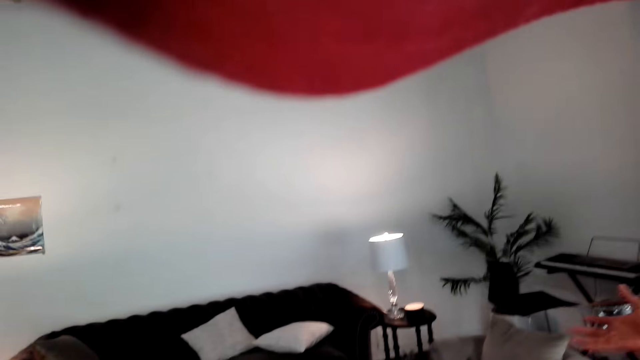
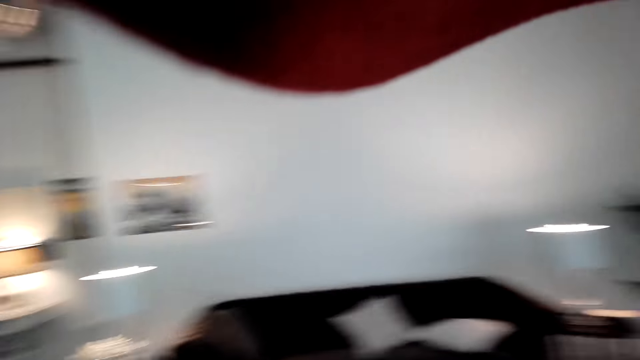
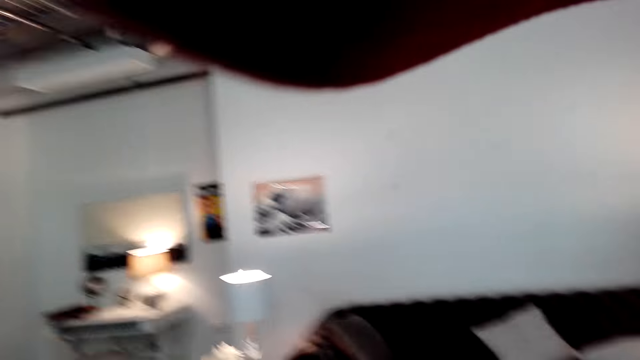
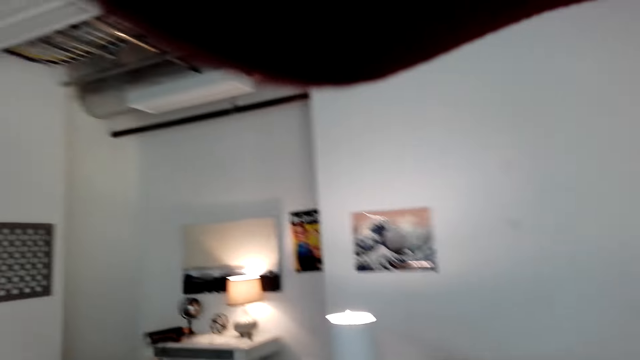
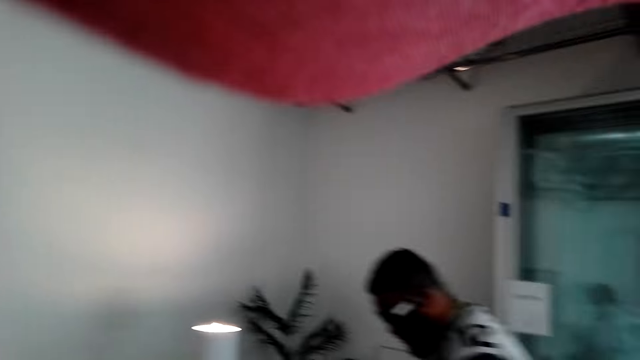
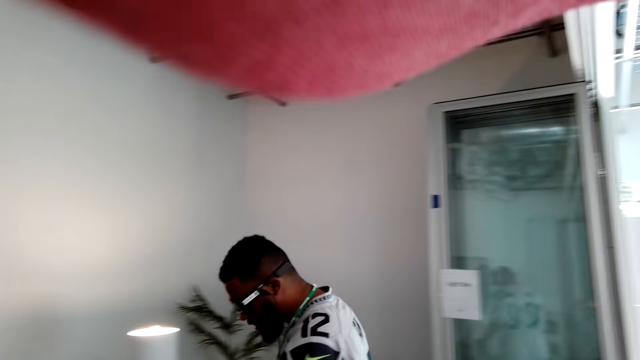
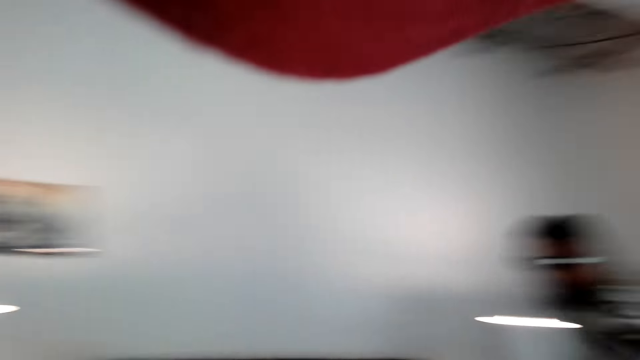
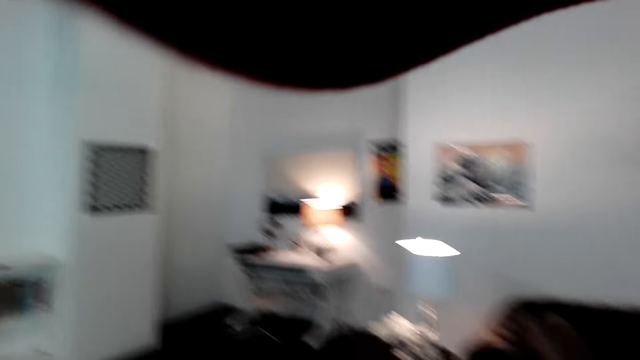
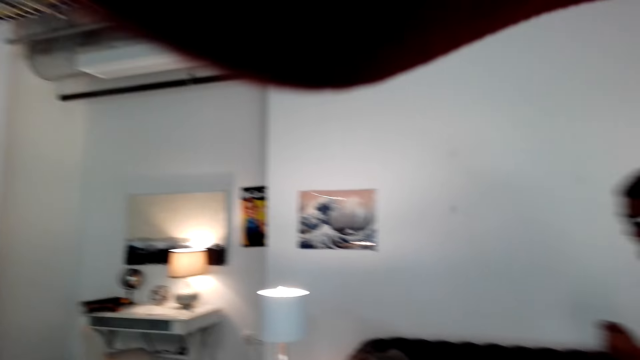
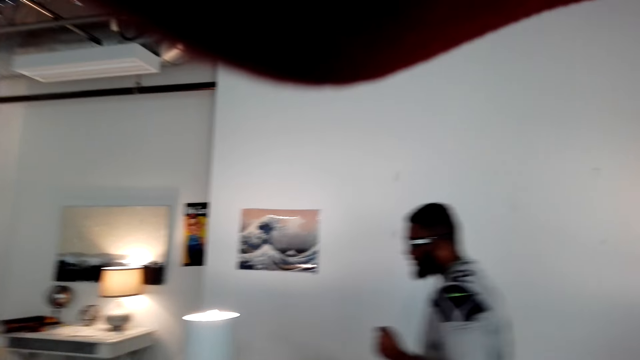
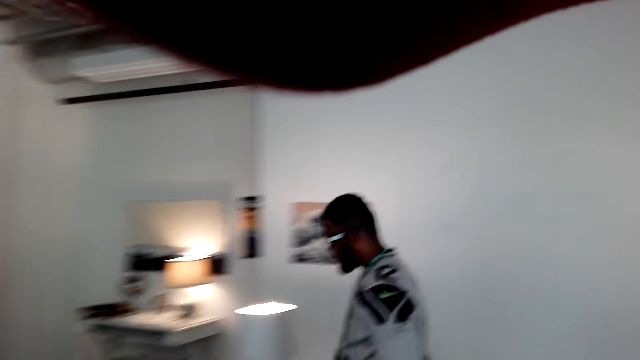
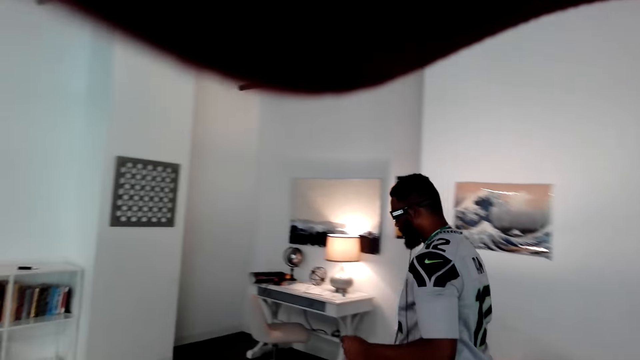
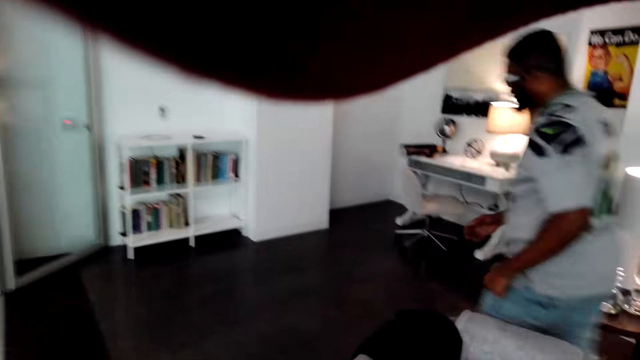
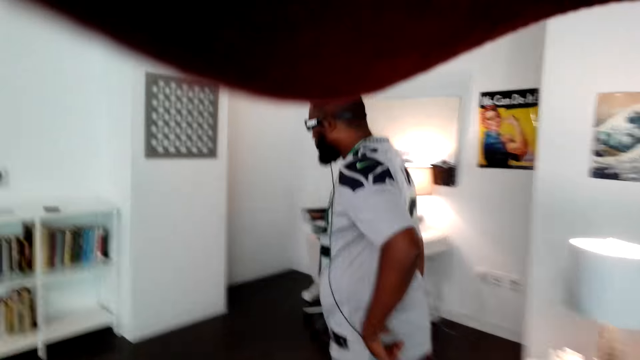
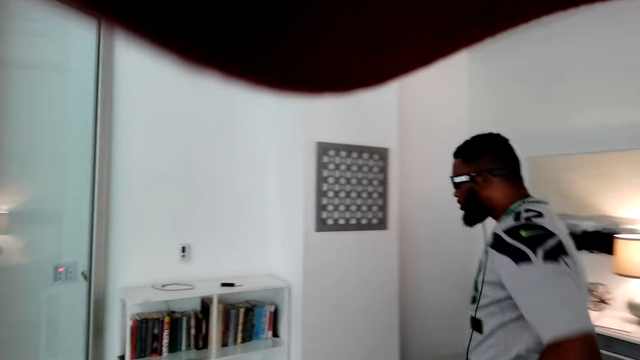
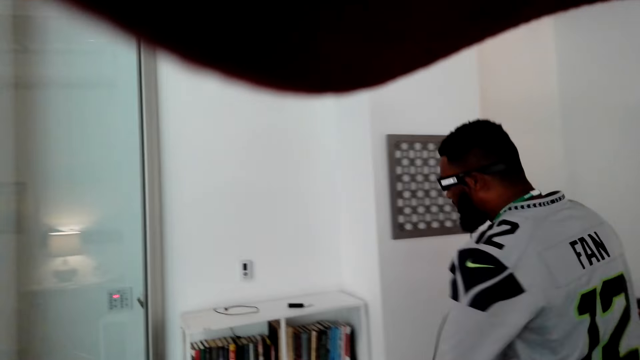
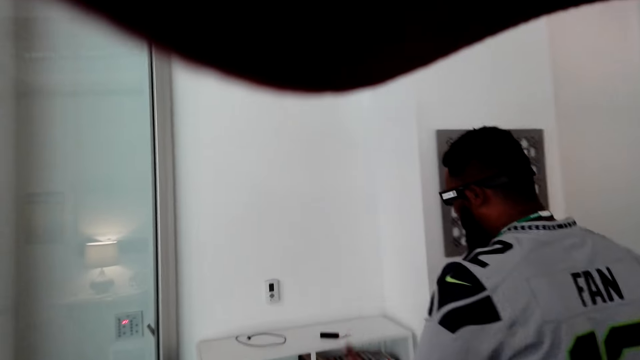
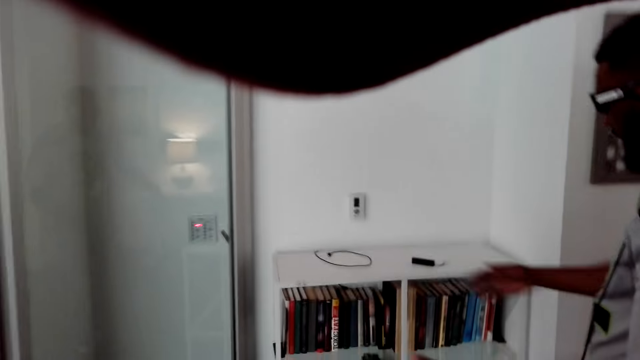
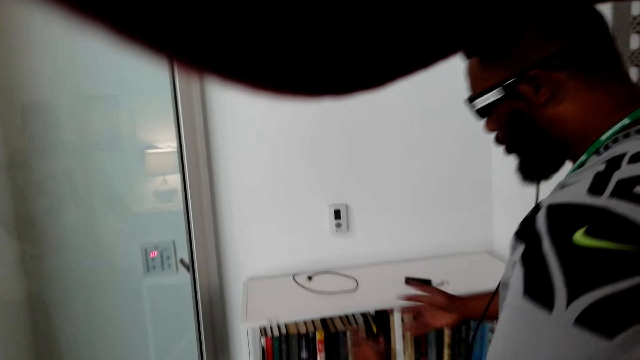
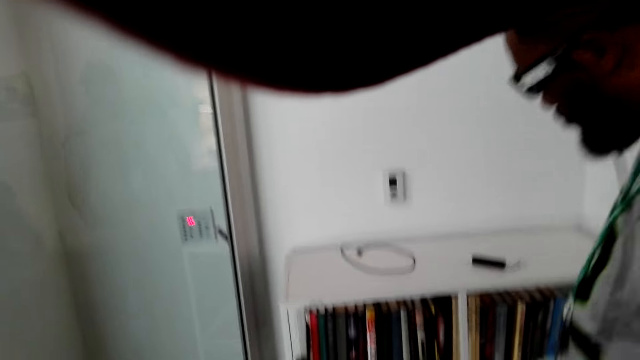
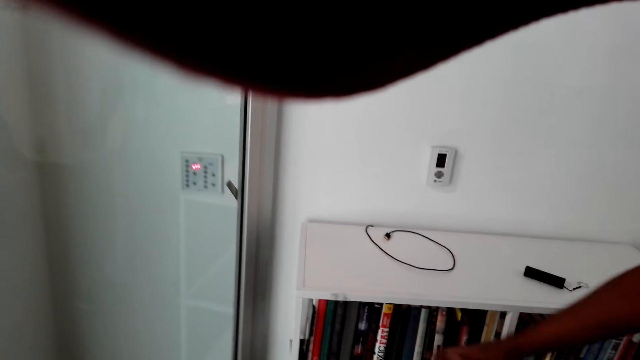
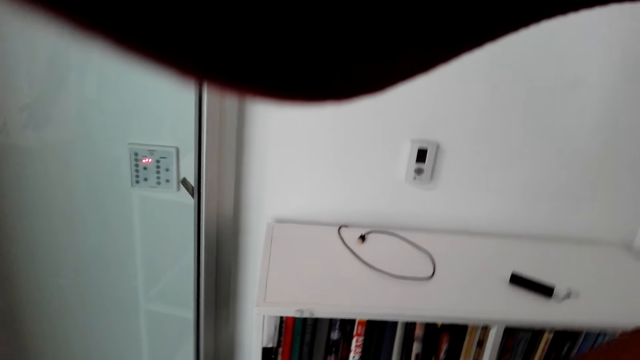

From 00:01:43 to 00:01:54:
A person walks. The camera wearer walks around. They look at the books.

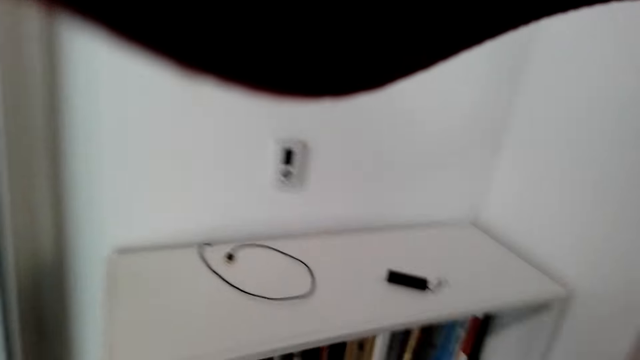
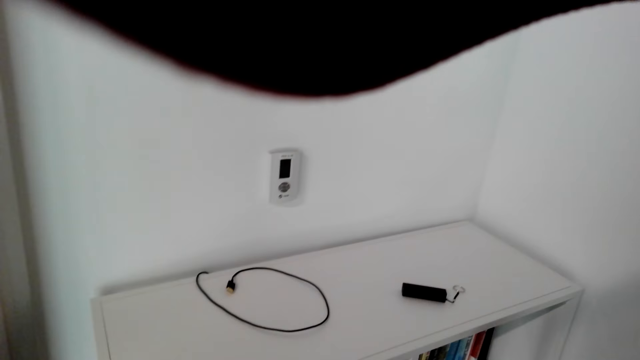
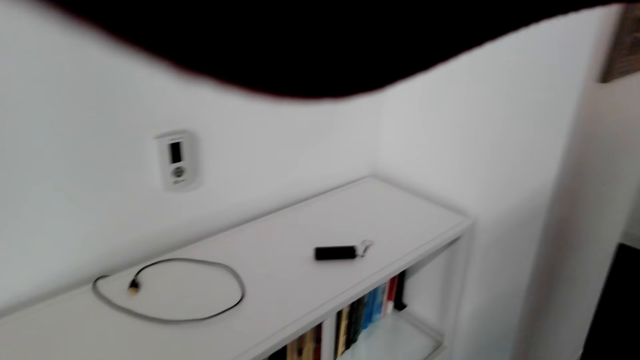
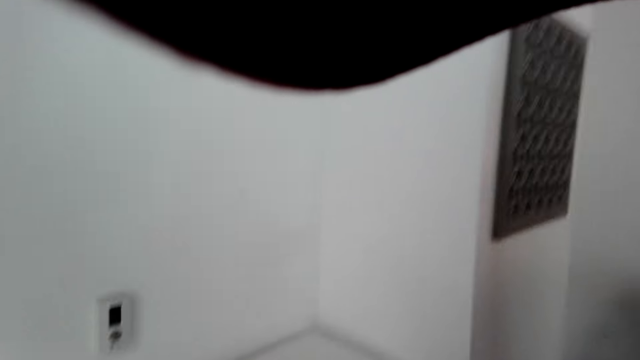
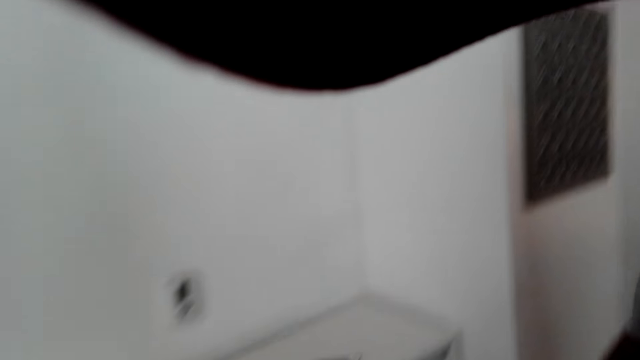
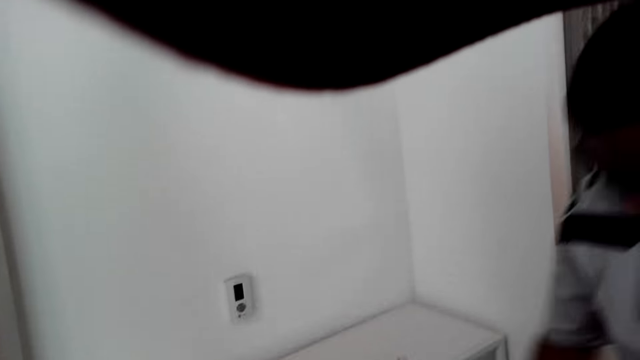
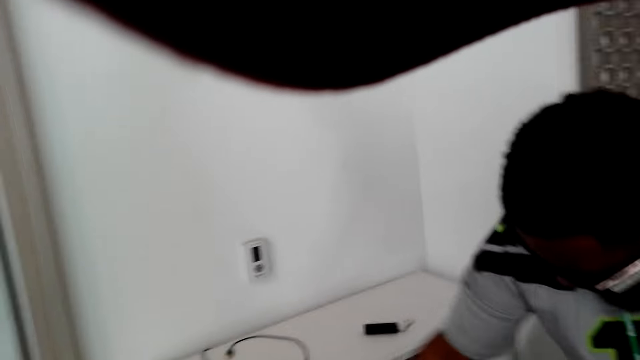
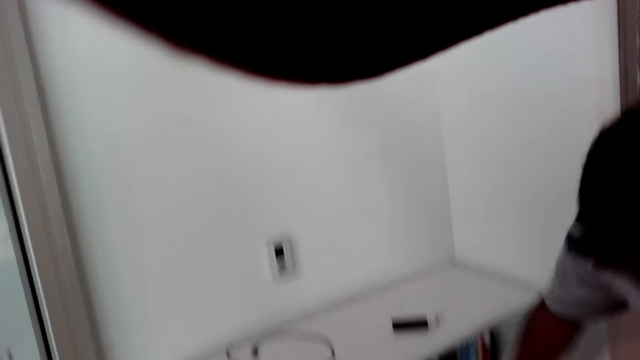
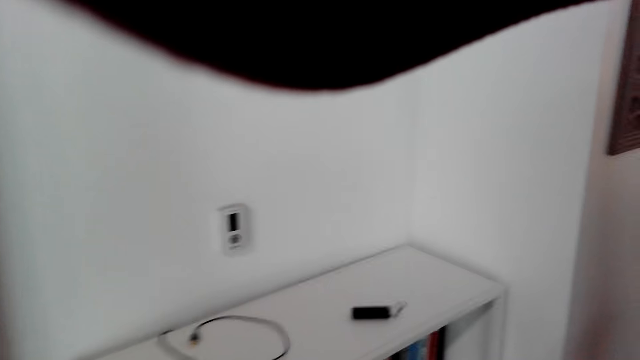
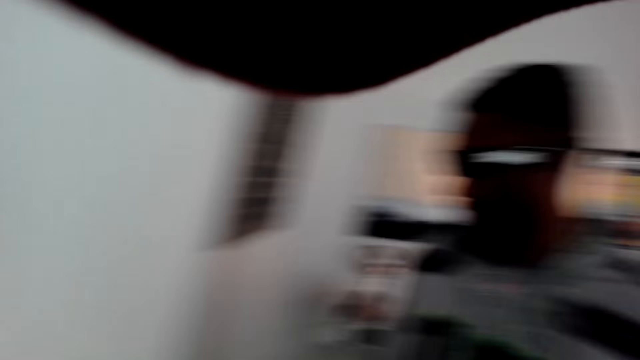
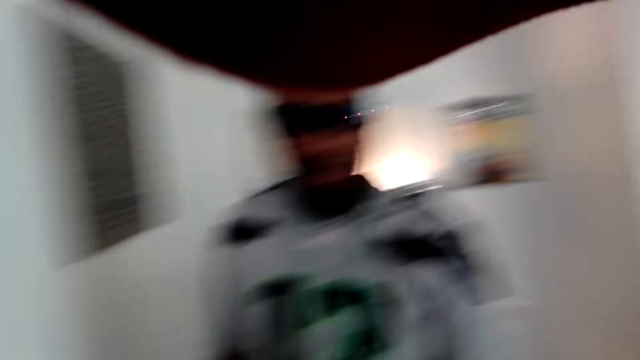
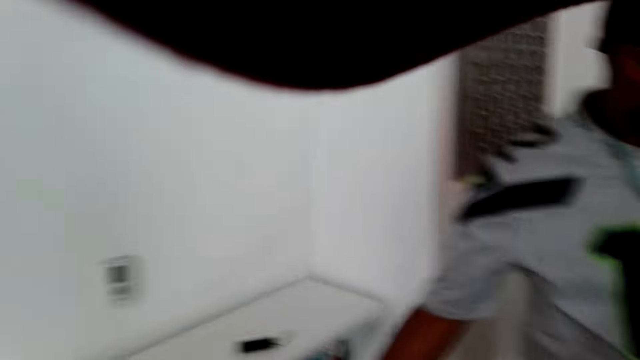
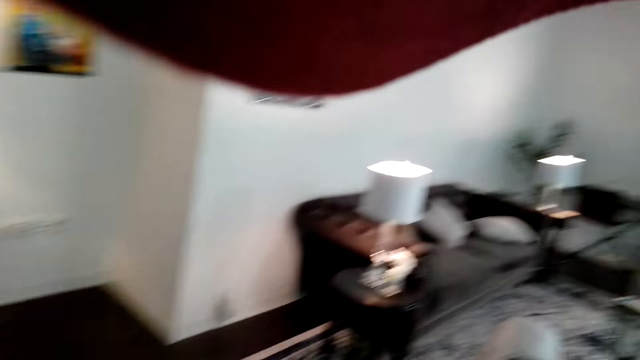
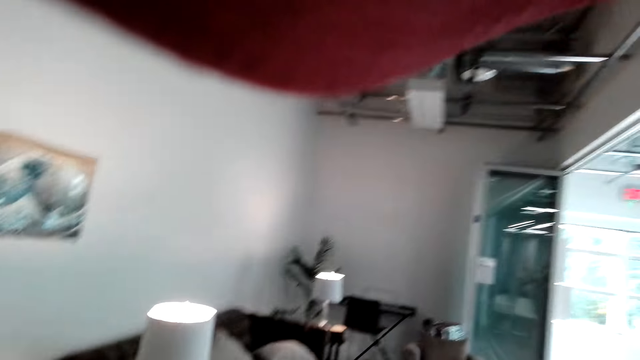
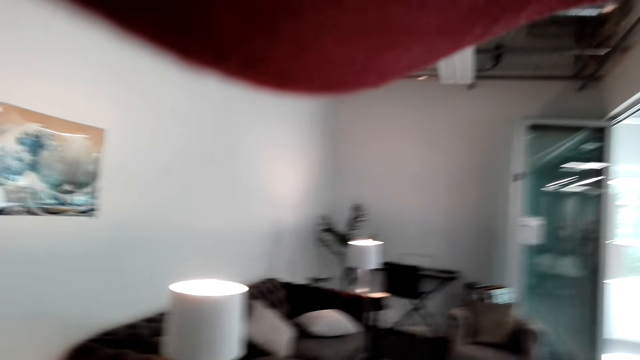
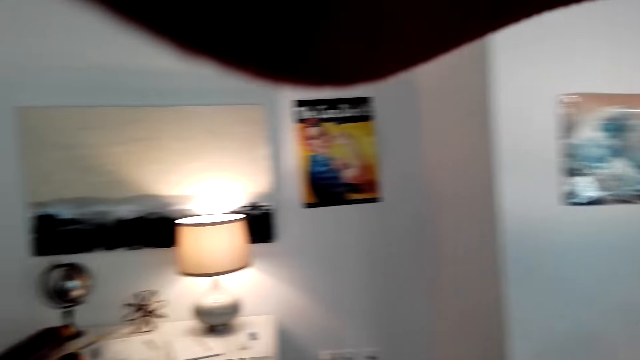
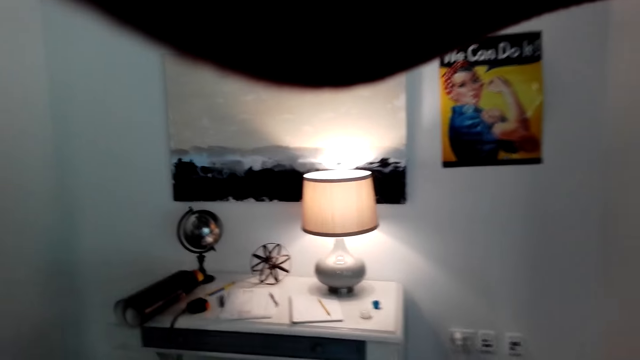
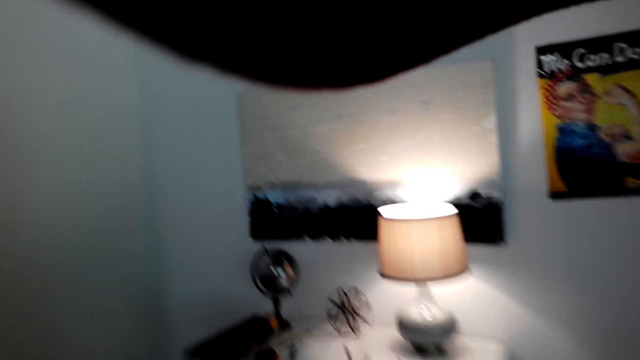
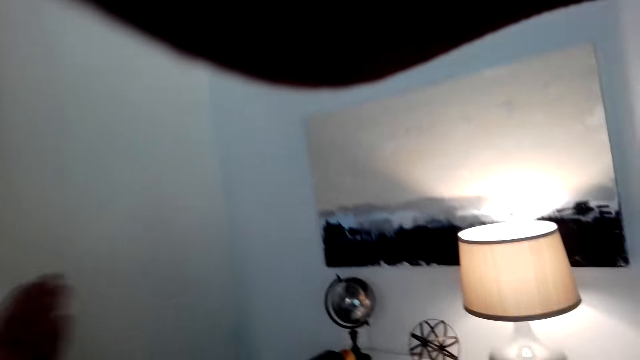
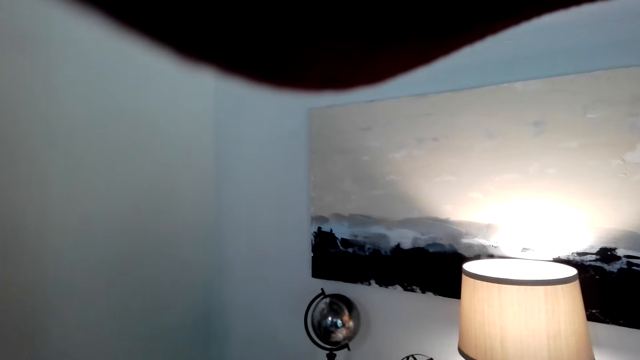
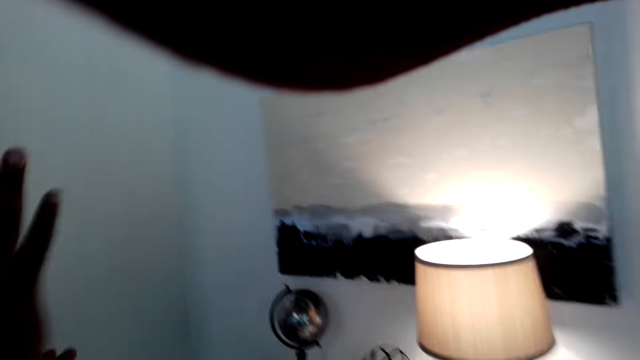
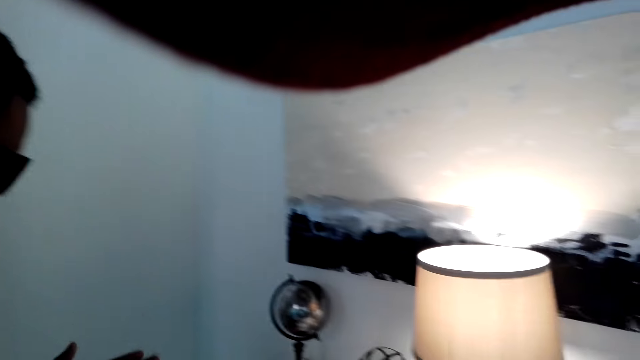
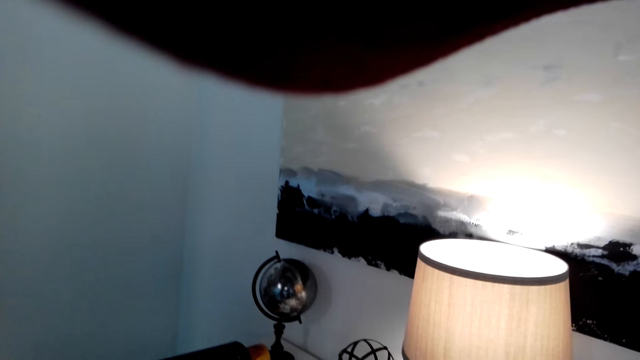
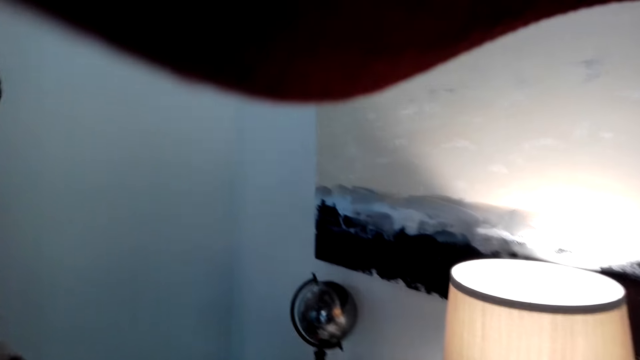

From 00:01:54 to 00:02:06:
A person shows the camera wearer the guest side. The camera wearer watches the background. They stare around. The person raises a hand up.
